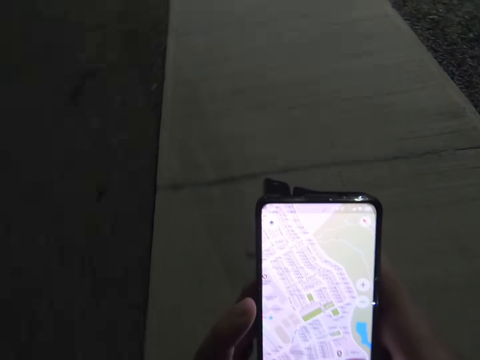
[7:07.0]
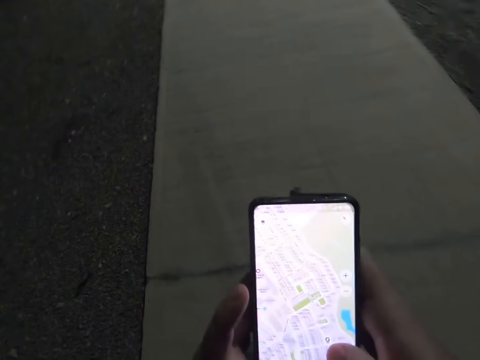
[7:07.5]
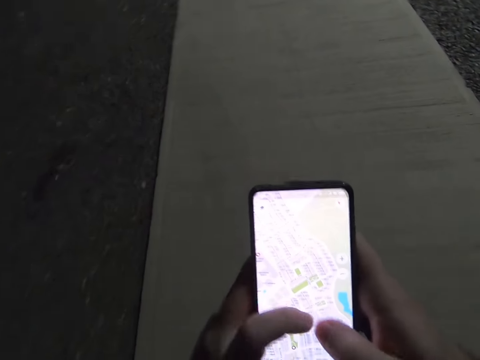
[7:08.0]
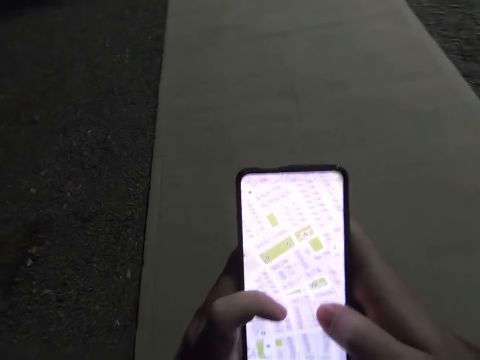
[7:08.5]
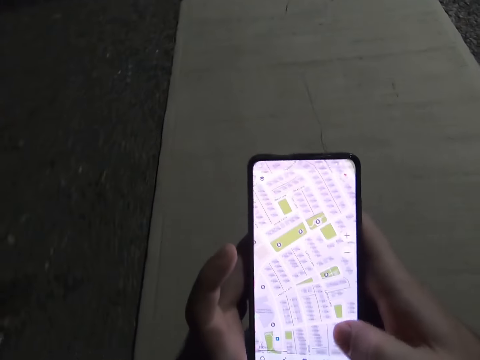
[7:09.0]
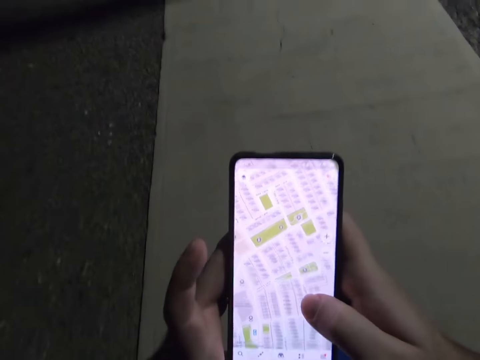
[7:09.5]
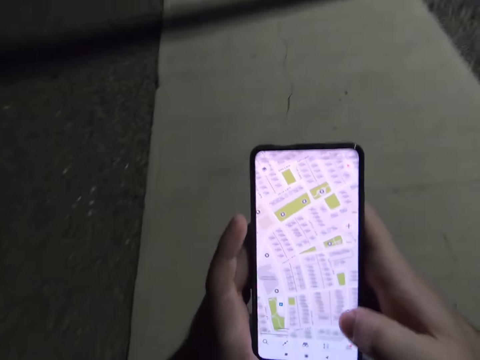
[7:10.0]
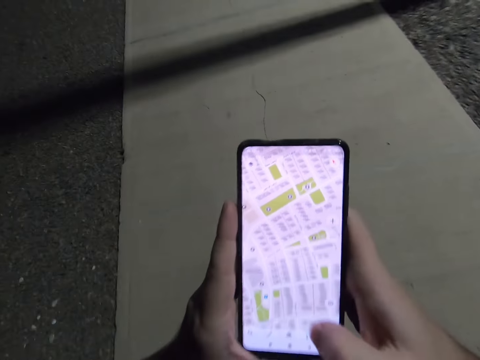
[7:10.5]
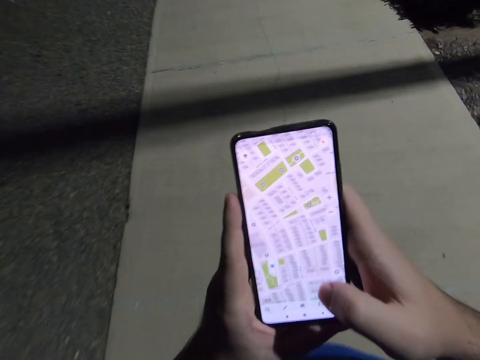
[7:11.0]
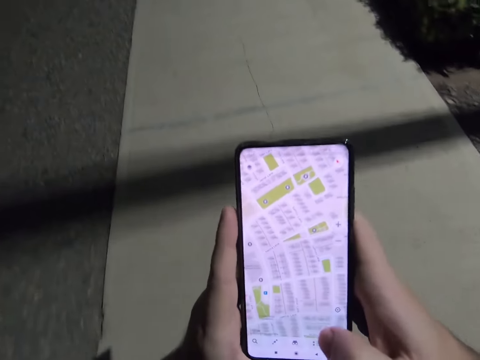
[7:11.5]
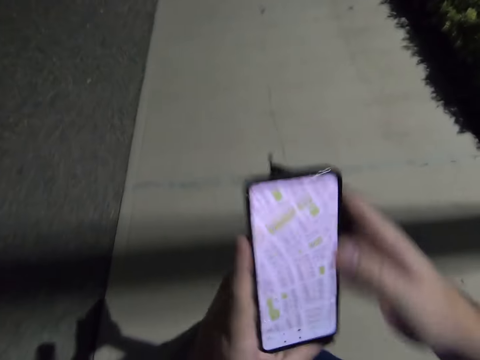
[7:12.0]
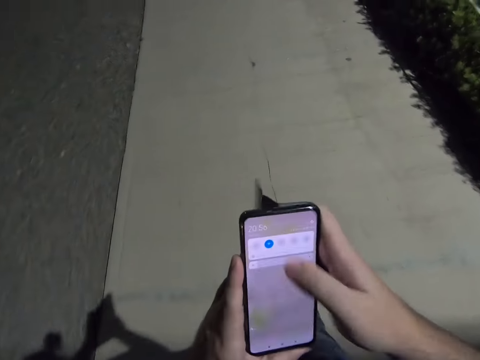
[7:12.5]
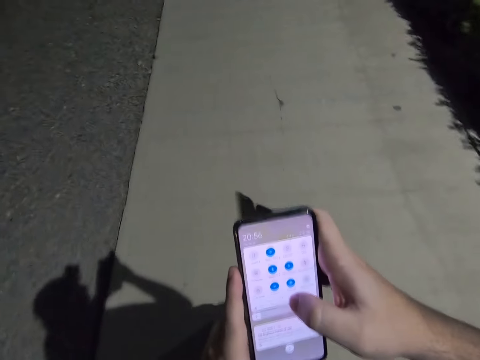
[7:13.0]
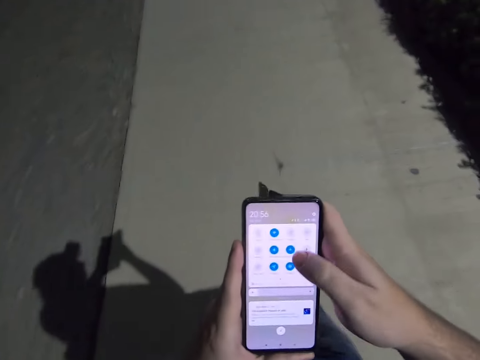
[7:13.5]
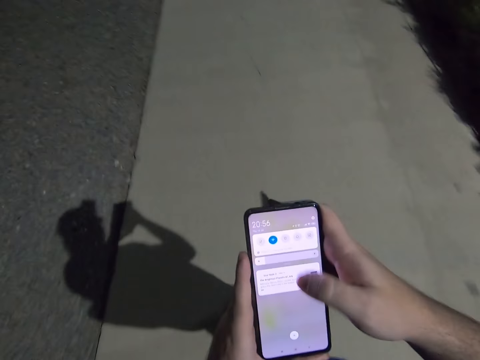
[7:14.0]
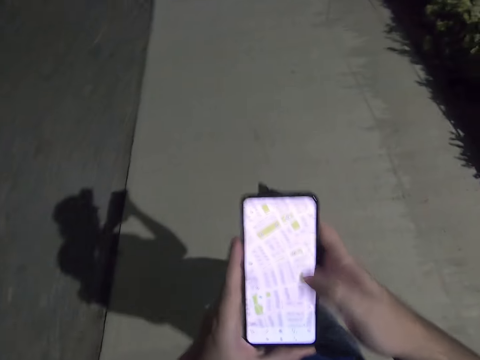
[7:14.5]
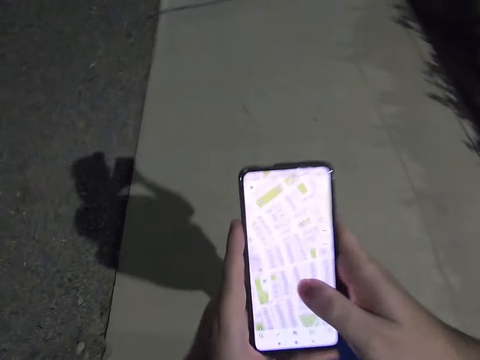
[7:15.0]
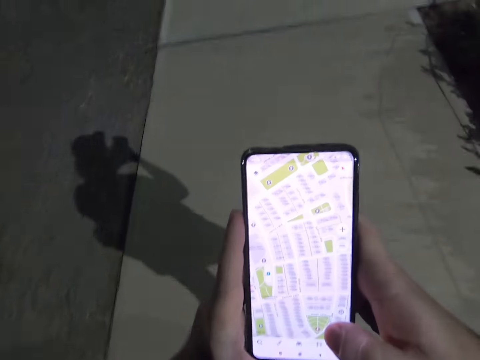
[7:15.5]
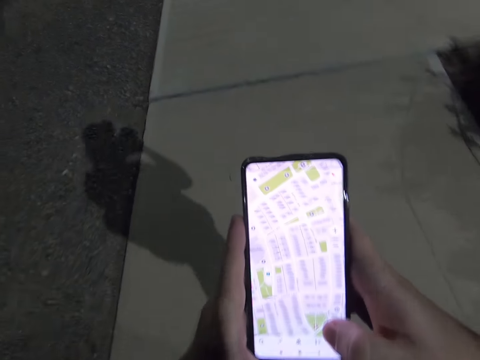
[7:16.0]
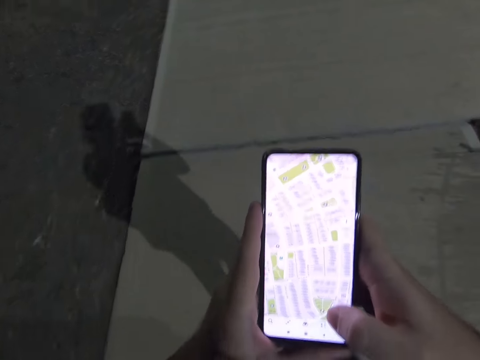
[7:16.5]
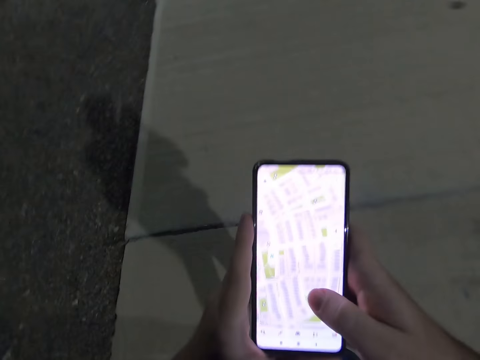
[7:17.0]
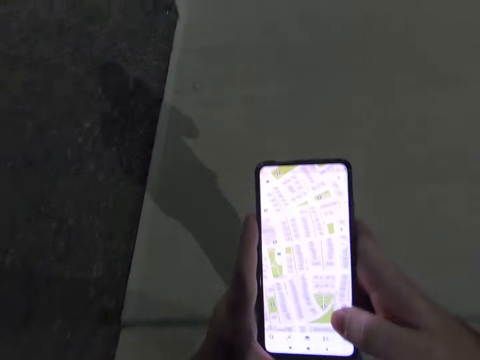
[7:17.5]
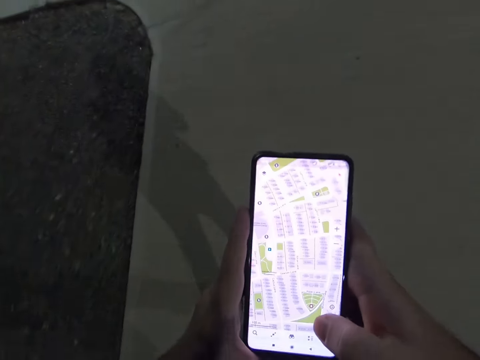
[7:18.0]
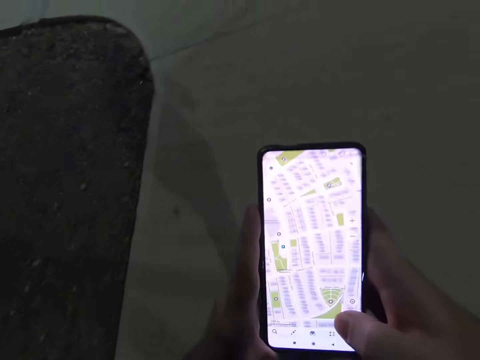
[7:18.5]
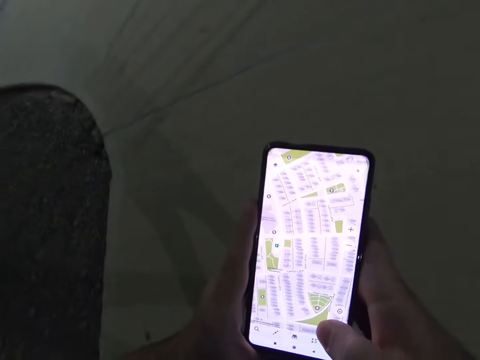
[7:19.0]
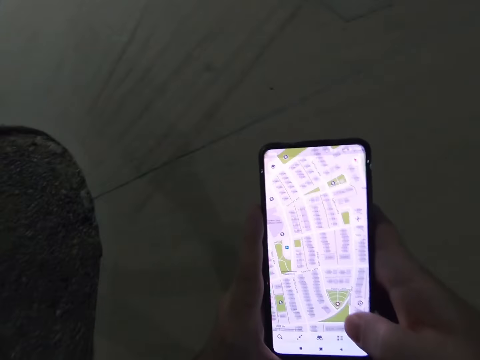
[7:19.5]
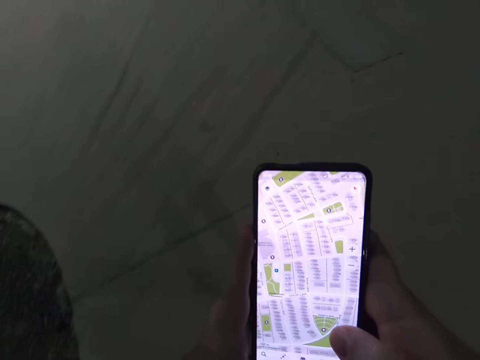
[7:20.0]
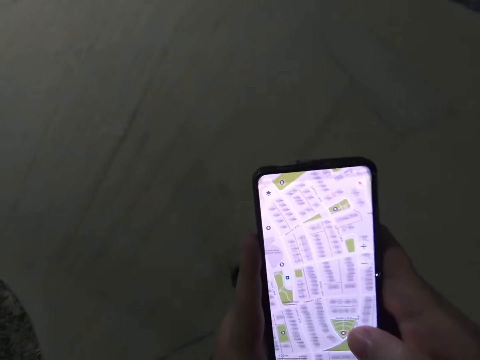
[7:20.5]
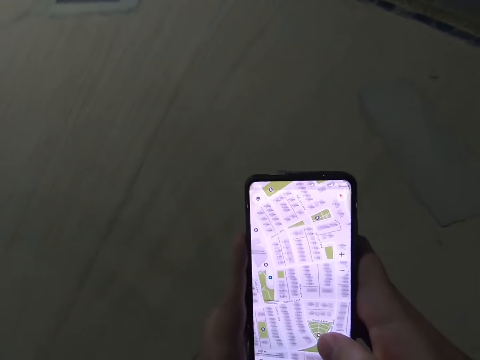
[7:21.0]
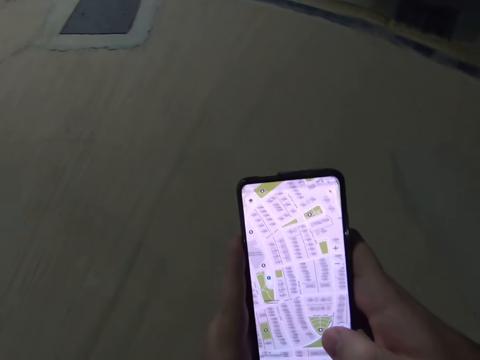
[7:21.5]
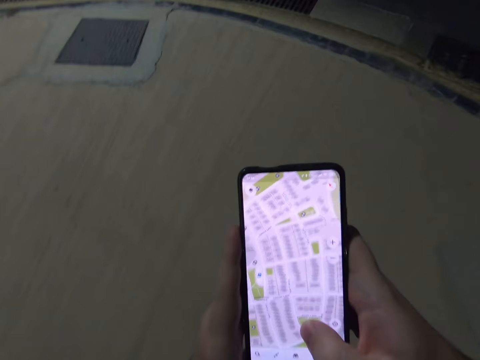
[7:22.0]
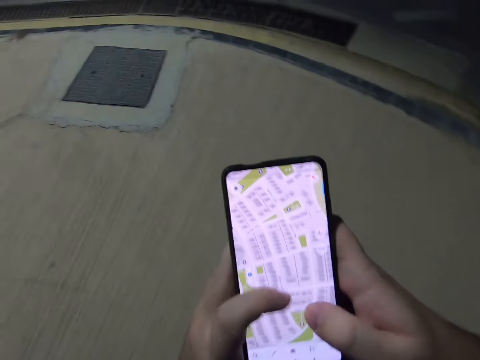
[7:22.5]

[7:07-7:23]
The camera wearer uses the phone with his right hand. He checks location on the mobile phone map as he walks.

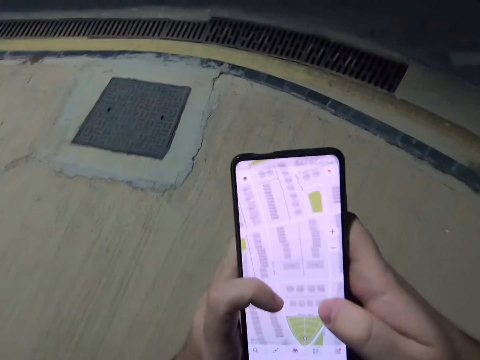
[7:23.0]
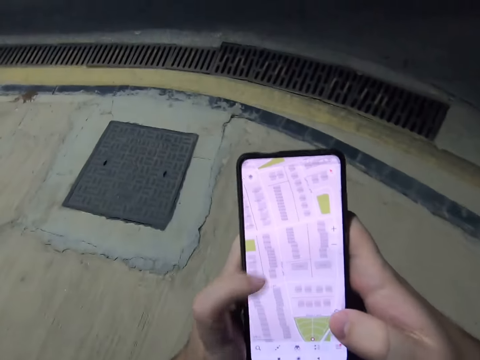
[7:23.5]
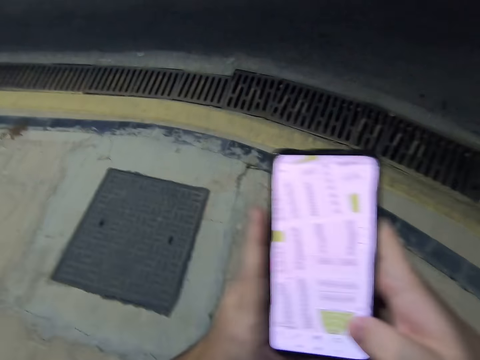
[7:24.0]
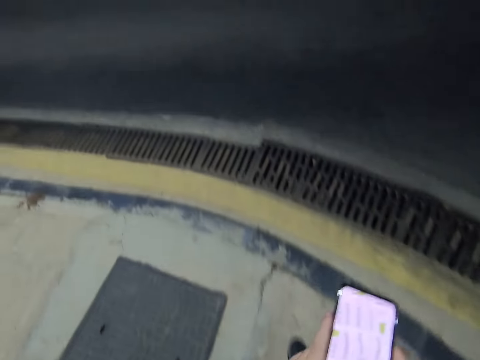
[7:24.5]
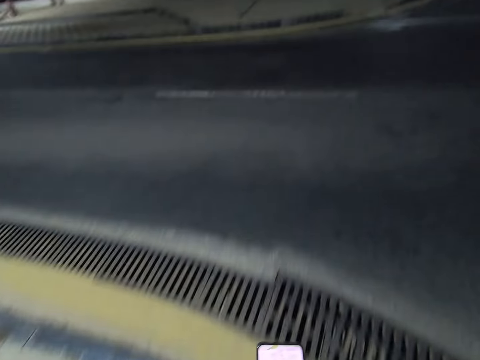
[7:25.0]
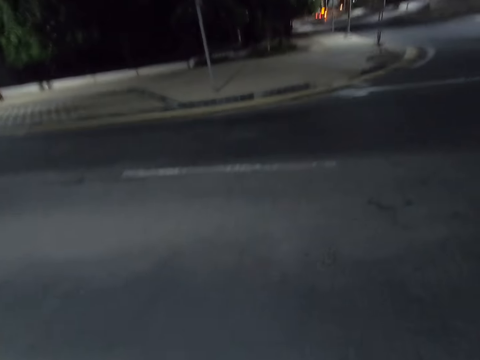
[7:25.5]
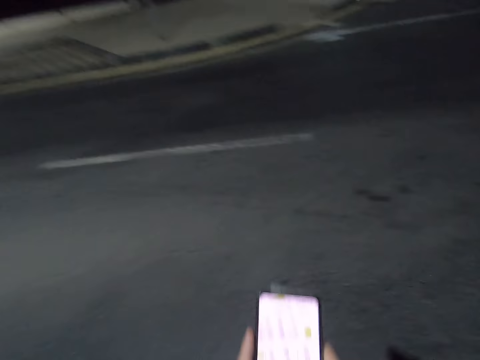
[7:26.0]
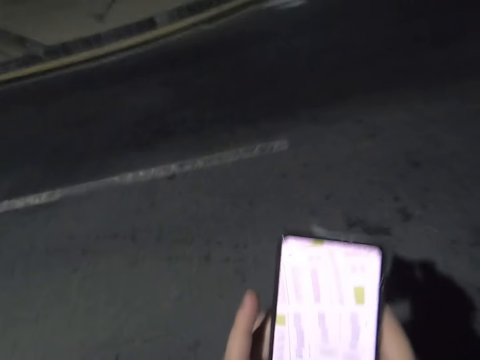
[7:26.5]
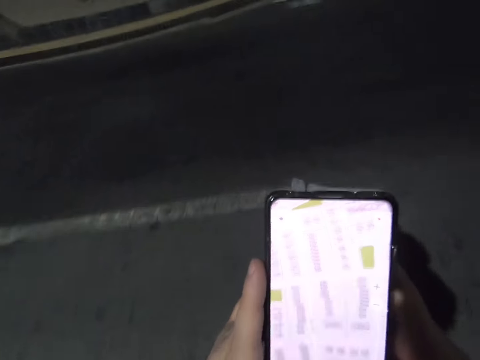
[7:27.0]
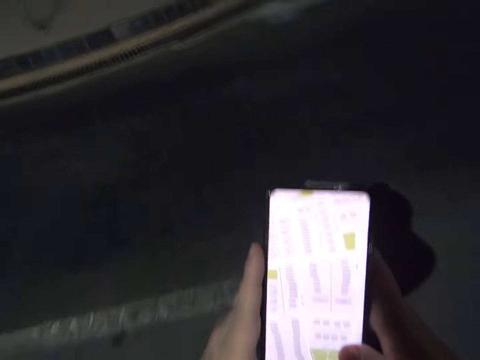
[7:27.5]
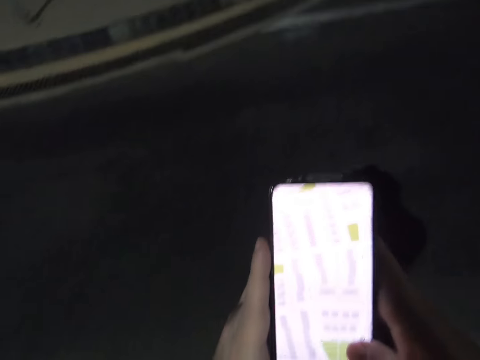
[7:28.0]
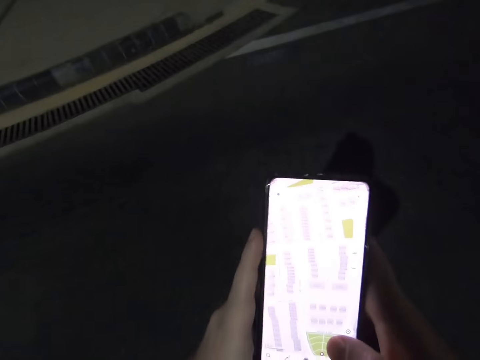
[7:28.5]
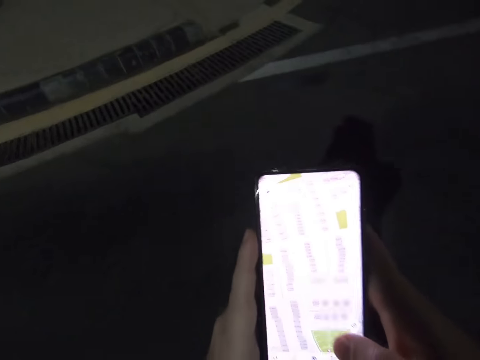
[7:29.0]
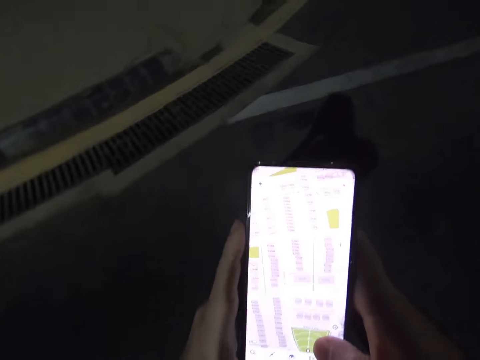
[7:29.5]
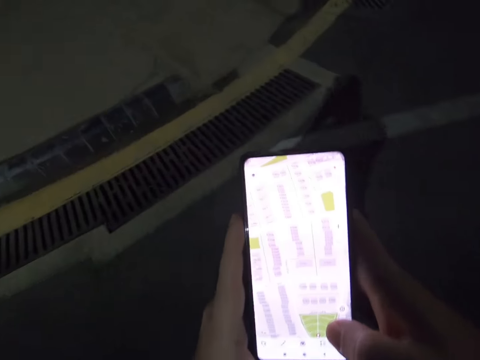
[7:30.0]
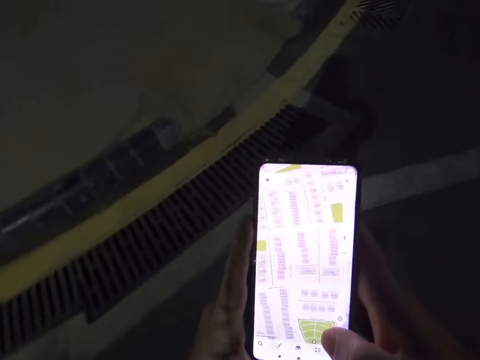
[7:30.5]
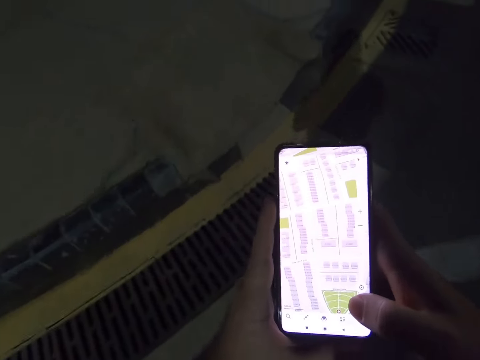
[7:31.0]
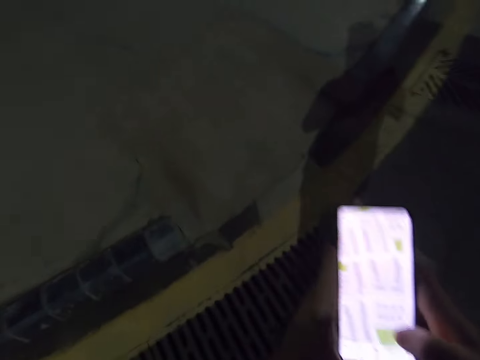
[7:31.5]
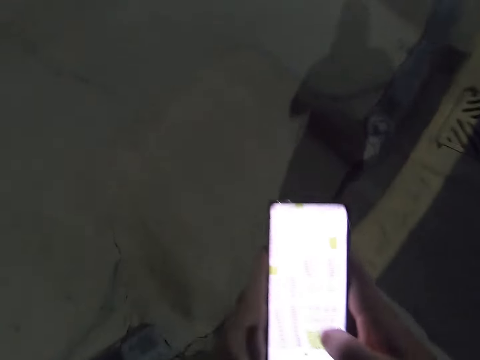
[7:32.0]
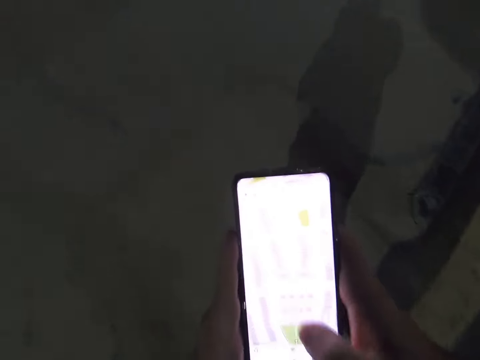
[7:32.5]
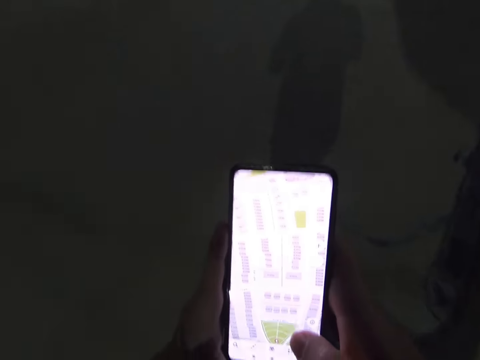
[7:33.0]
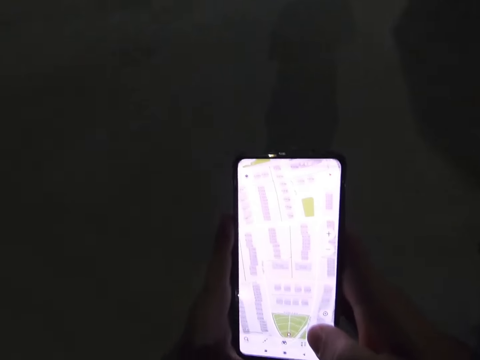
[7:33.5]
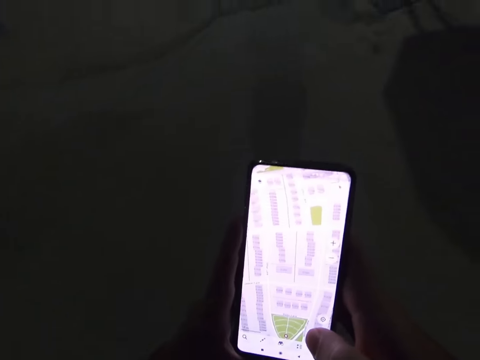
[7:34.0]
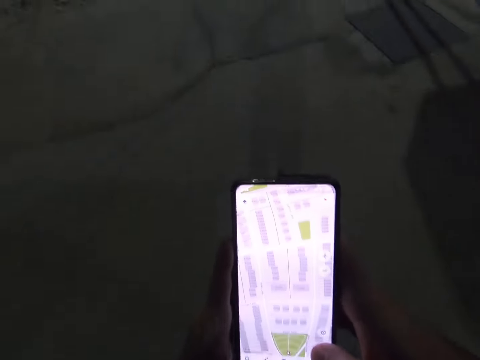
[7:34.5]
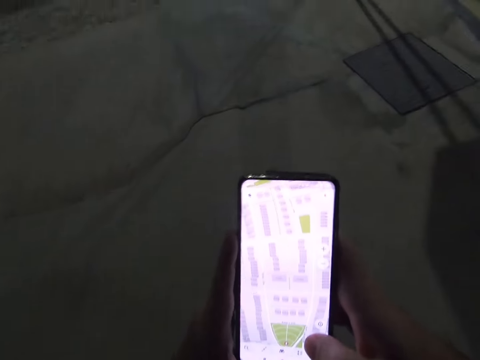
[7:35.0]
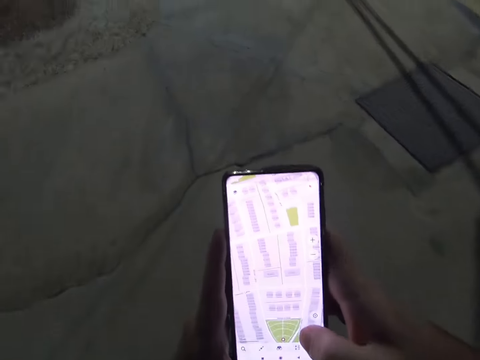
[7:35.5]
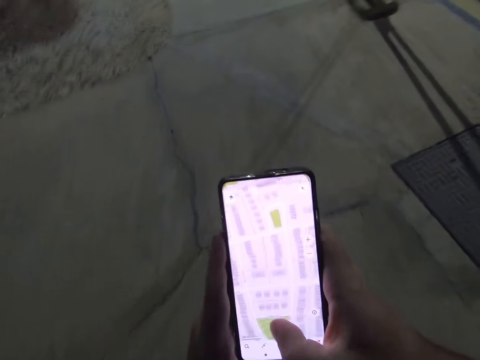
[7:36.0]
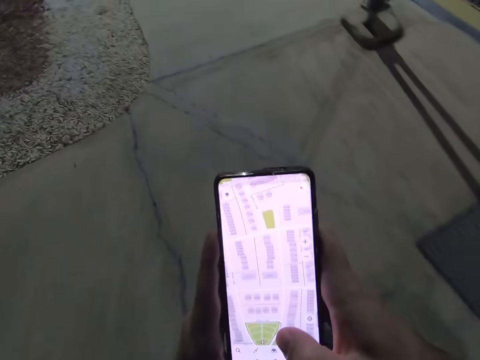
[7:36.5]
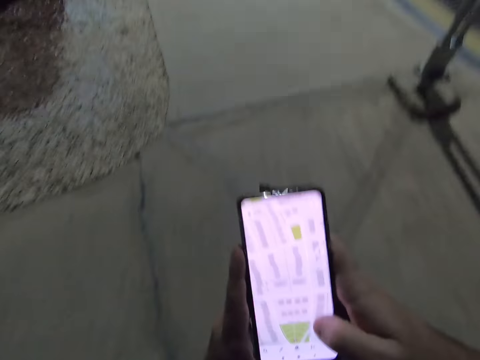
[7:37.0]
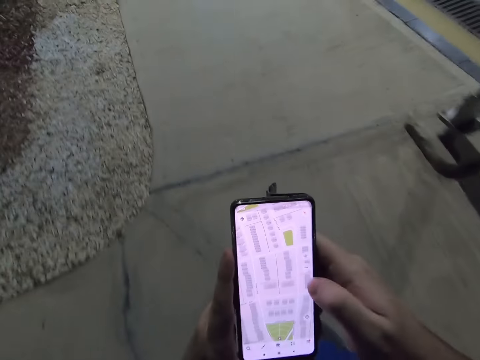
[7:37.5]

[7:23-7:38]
The camera wearer is crossing the road.
